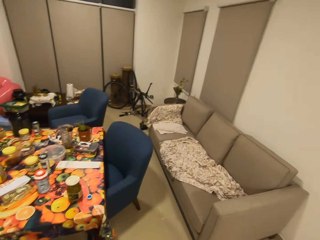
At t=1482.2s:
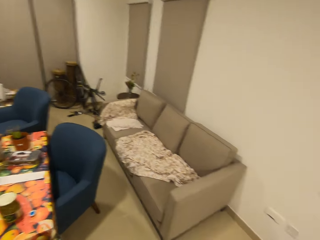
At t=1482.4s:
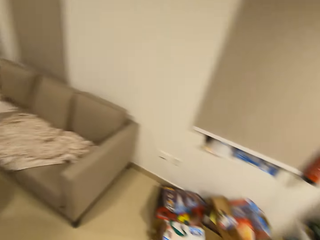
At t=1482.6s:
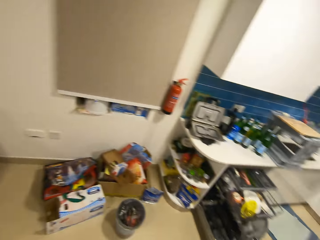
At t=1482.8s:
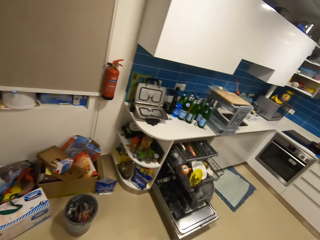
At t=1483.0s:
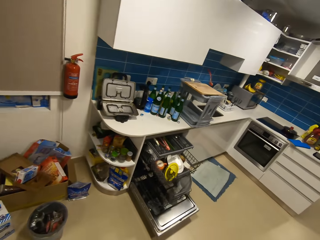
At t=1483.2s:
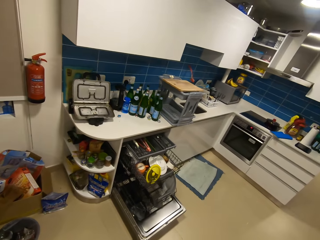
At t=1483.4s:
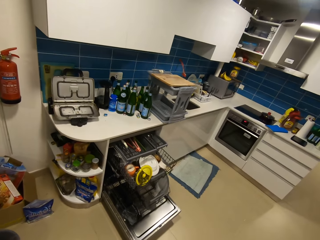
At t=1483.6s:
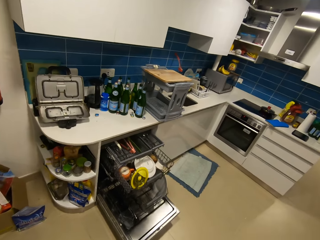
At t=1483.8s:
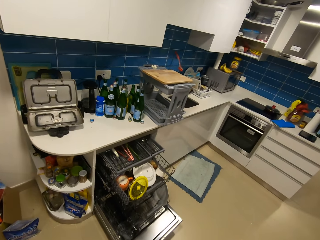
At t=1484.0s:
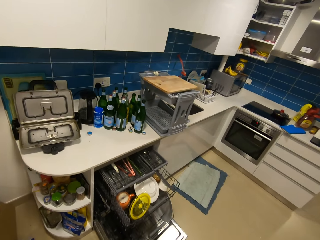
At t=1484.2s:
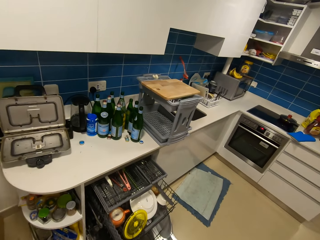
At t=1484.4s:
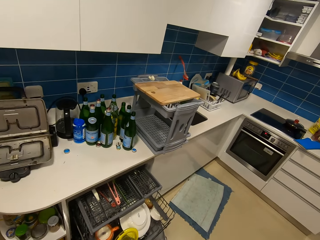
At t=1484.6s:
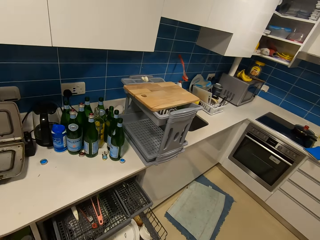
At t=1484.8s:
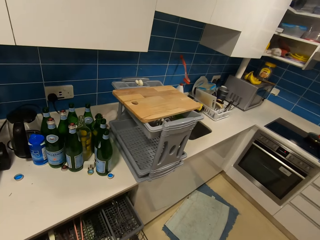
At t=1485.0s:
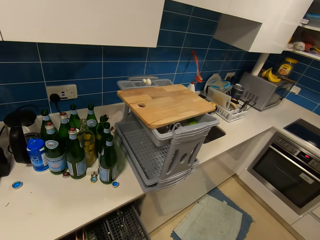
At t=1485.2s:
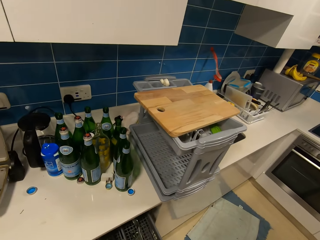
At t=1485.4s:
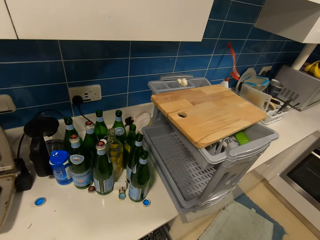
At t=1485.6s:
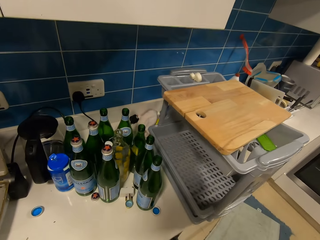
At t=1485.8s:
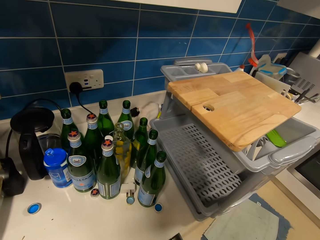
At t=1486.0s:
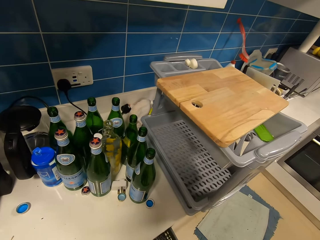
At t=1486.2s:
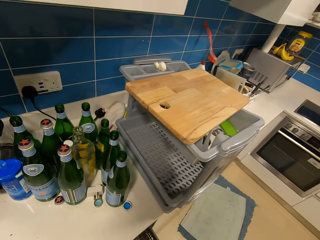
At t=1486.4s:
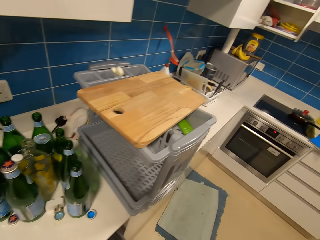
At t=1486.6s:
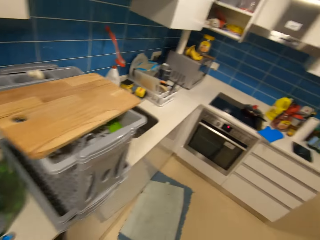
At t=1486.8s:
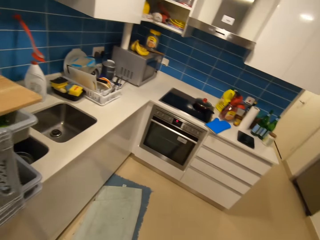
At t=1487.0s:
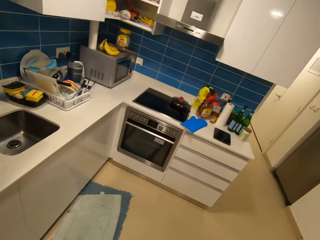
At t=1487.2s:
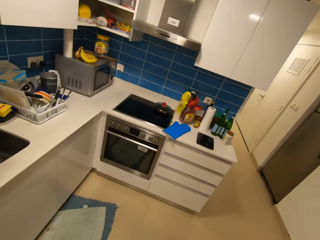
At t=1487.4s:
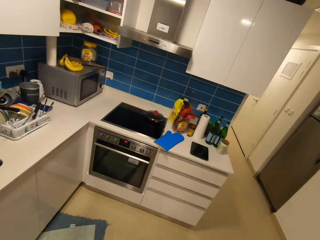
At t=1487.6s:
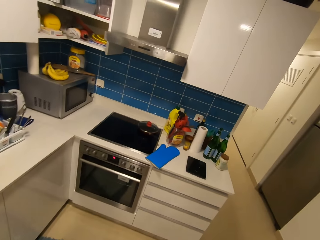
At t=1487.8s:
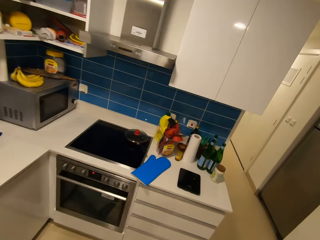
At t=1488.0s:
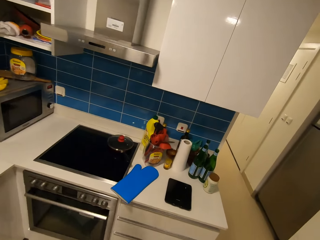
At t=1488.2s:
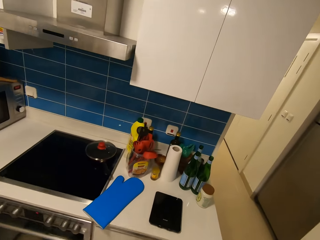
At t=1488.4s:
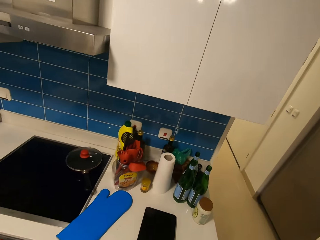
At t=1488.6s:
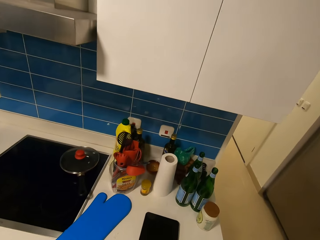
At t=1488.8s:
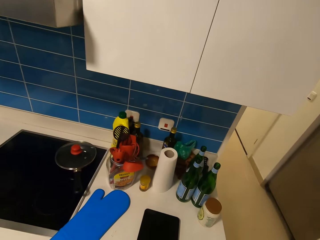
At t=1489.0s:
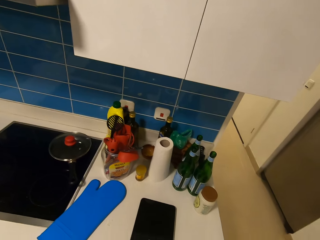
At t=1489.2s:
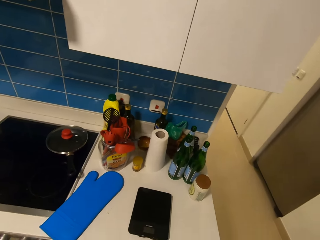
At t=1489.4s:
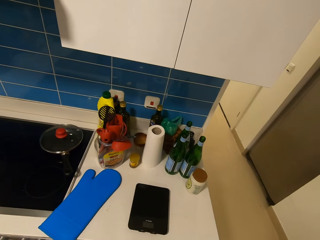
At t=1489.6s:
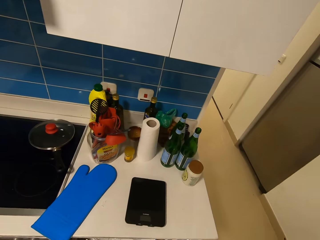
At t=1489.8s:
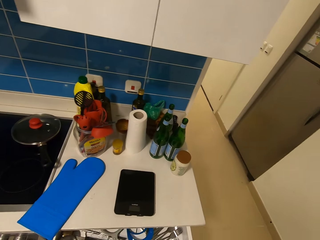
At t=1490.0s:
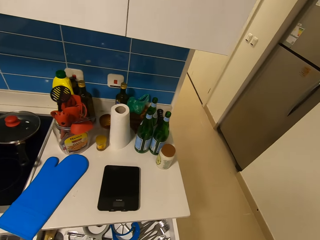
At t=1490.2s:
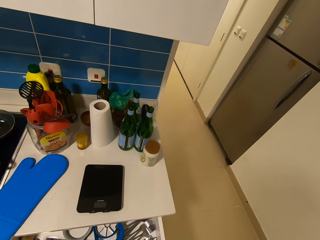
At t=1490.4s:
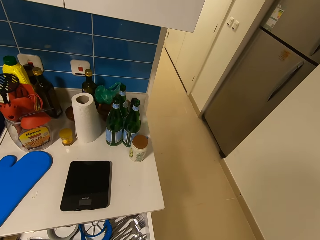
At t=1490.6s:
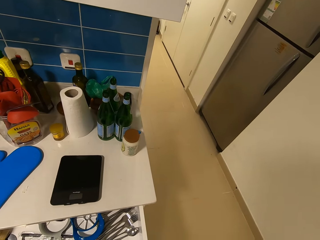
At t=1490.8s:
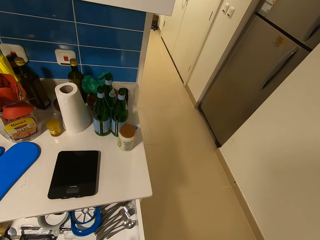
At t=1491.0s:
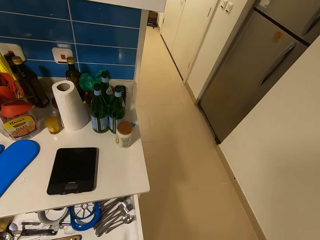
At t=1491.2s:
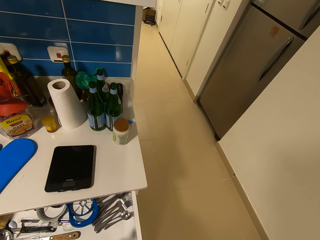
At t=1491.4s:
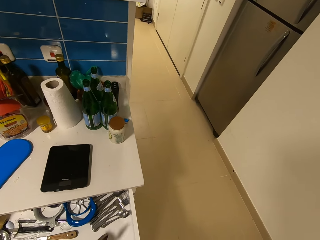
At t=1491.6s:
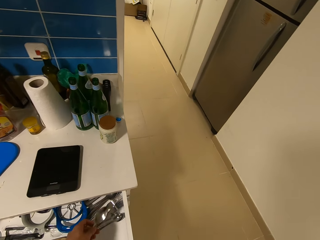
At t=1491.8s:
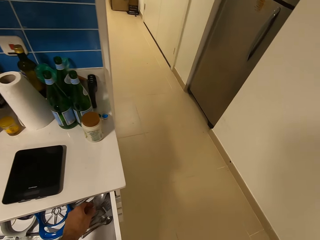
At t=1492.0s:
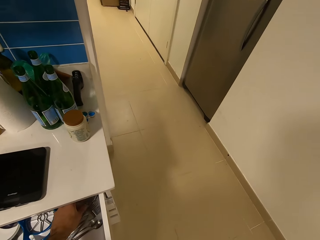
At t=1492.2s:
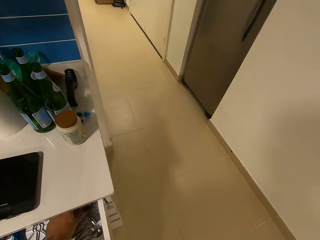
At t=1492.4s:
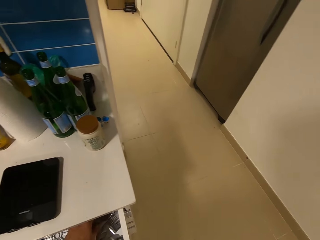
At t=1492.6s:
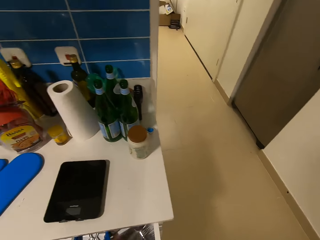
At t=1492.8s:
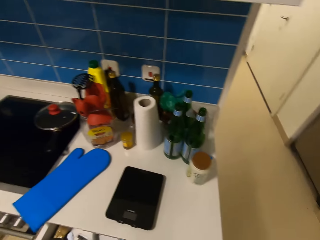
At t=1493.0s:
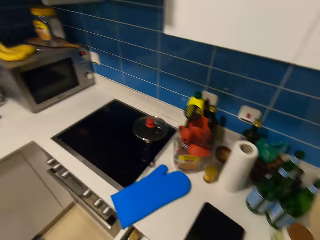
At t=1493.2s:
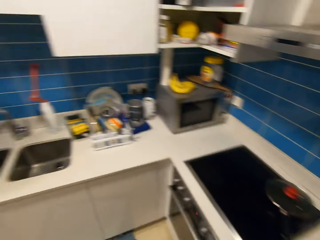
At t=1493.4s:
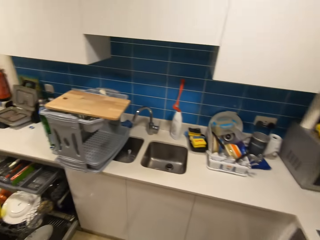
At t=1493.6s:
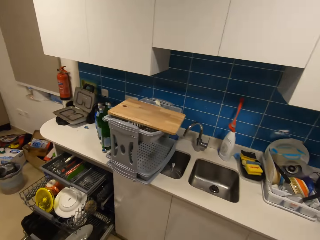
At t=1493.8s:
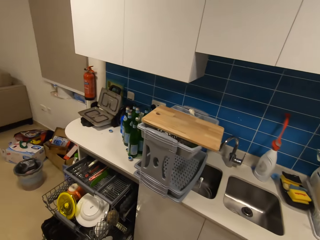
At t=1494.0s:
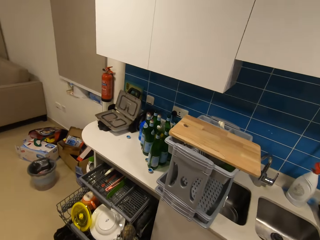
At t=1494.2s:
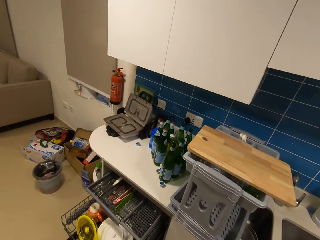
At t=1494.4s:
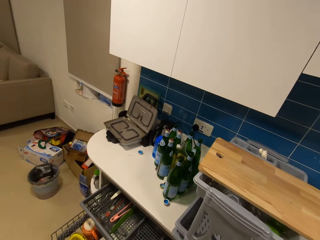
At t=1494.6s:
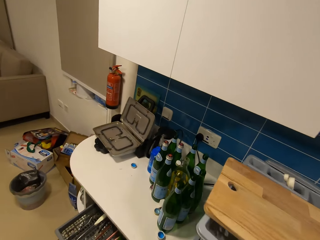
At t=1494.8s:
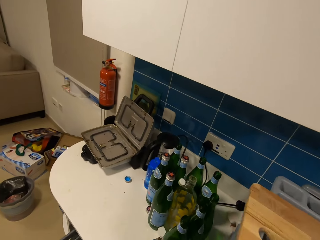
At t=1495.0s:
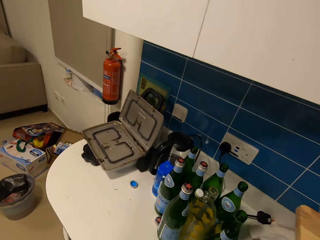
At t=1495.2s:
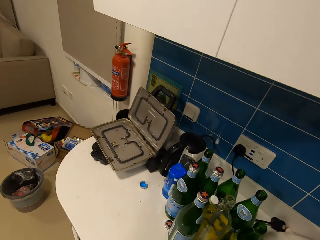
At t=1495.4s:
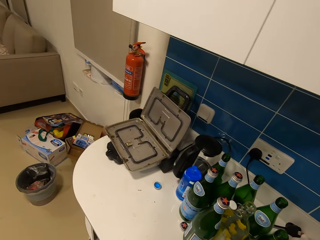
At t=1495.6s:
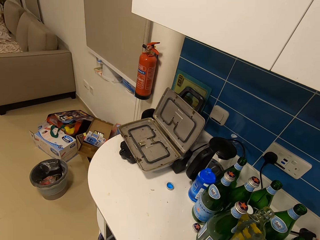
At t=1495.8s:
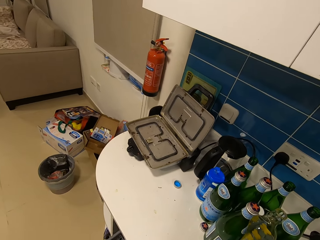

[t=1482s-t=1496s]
The camera wearer walks. They pick the spoon in the dishwasher machine. They walk and look around. They open the spoons drawer. They put the fork in the drawer. They put the spoon in the drawer. They walk and look around.

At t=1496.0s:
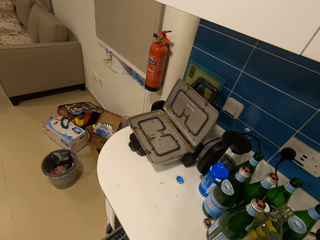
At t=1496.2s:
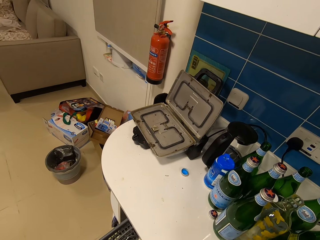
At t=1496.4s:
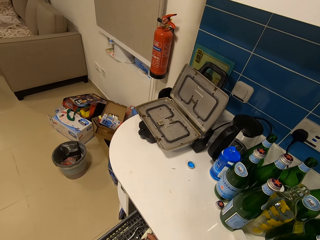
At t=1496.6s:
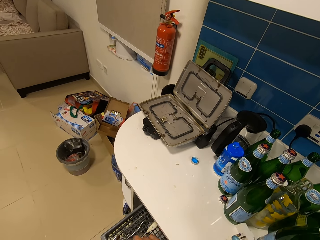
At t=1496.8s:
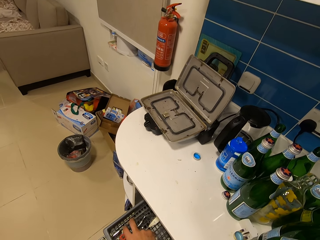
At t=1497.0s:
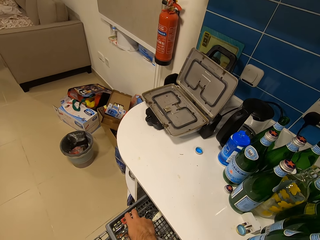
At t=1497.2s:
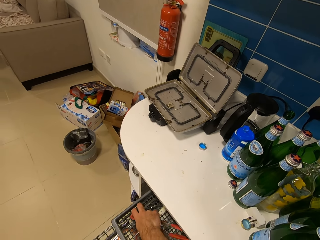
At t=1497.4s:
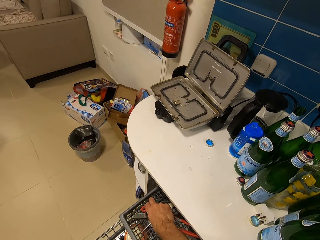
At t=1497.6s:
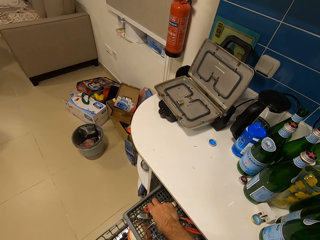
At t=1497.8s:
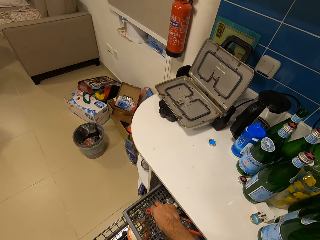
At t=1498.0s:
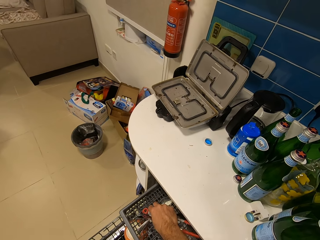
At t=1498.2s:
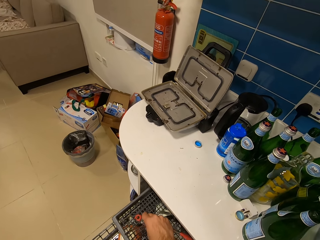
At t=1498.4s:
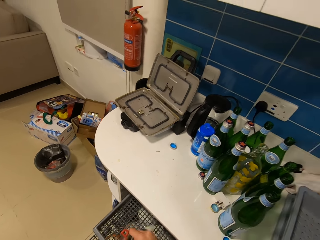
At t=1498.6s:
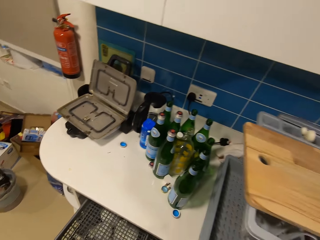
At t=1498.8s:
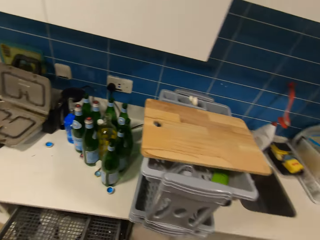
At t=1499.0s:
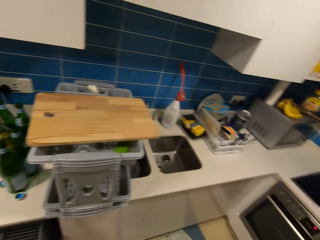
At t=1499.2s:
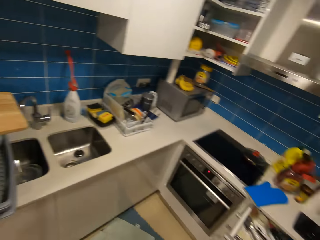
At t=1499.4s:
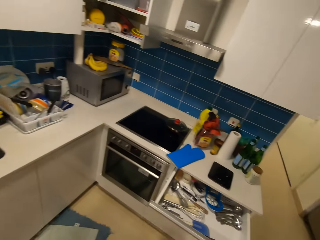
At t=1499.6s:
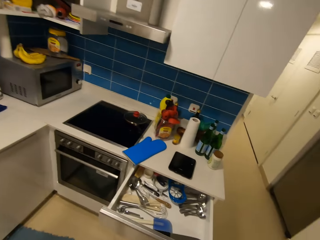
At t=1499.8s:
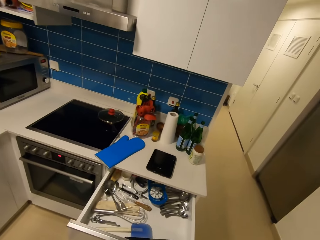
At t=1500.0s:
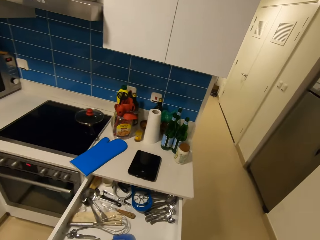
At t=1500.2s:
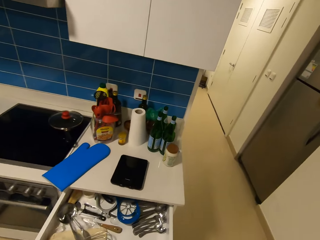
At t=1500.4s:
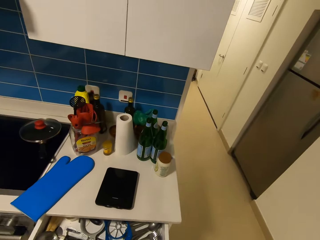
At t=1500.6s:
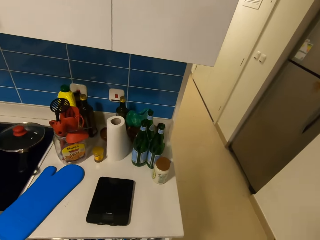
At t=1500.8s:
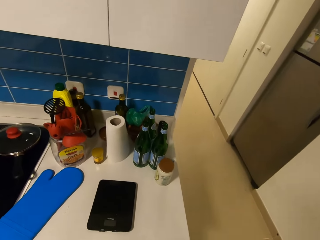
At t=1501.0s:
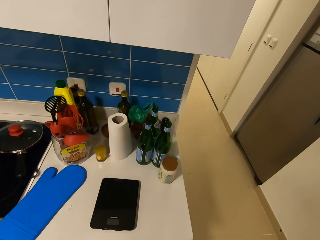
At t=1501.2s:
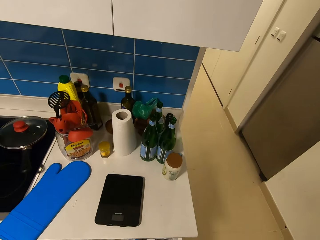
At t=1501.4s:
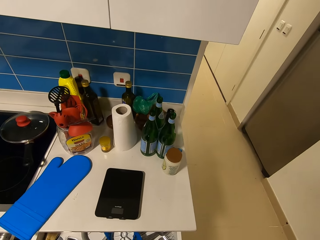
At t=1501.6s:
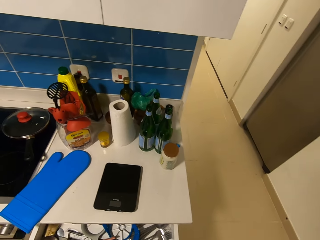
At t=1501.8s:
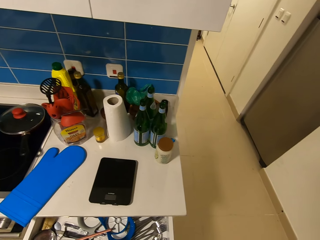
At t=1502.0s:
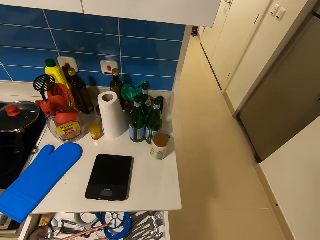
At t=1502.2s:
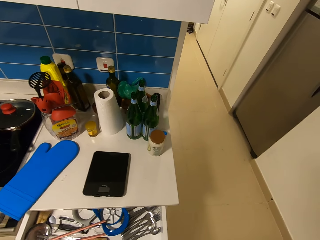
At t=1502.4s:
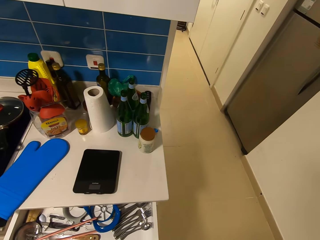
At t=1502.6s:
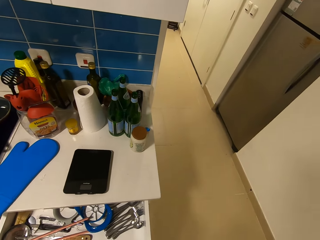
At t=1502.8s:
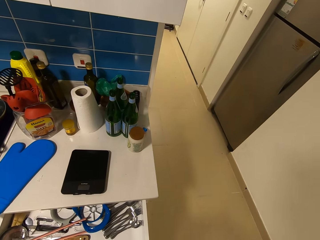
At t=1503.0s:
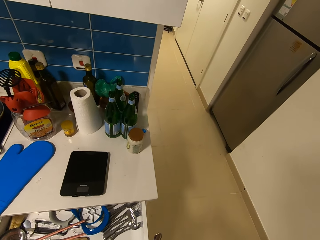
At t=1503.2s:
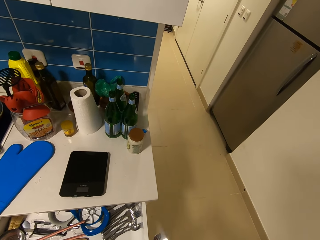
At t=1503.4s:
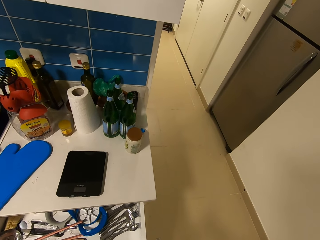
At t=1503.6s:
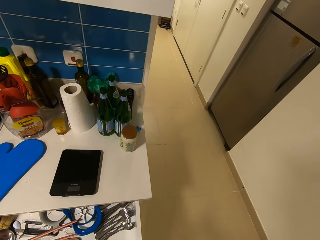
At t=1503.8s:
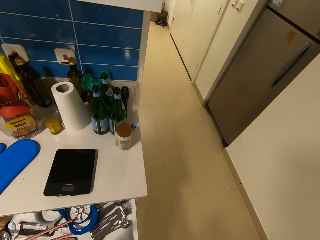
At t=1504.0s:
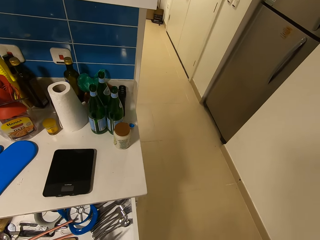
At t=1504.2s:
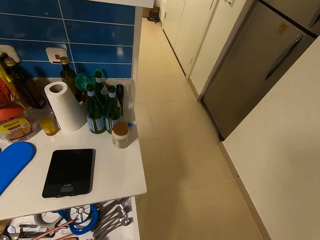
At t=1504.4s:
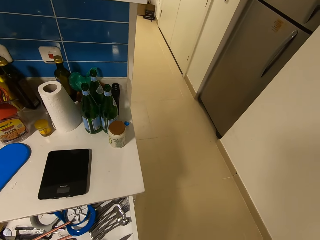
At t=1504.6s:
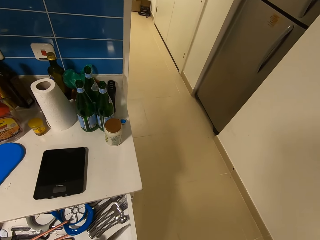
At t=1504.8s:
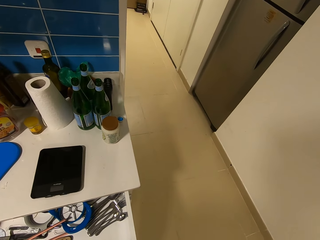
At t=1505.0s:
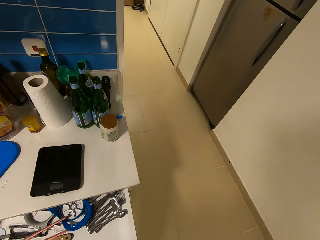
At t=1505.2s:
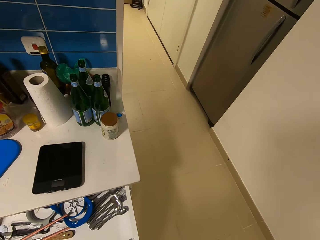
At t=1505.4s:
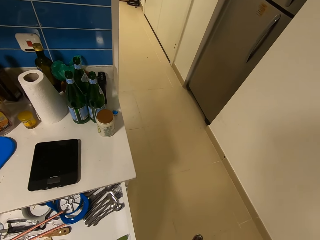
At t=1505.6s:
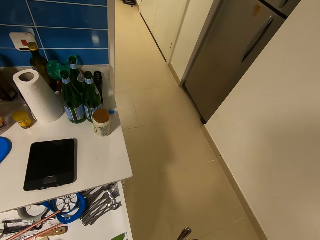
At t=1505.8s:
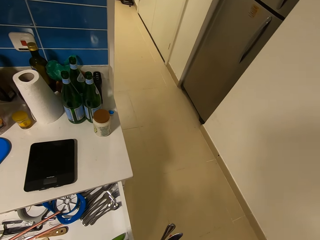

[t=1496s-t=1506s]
The camera wearer picks the forks in the dishwasher machine. They pick a wine opener in the dishwasher machine. They walk and look around. They look in the drawer.
